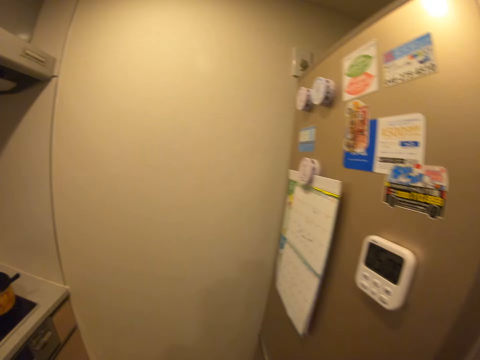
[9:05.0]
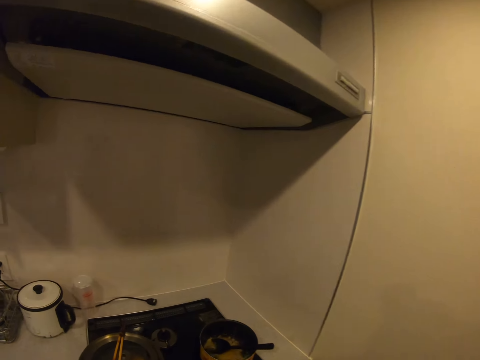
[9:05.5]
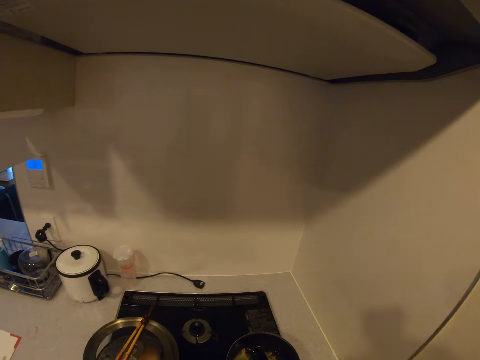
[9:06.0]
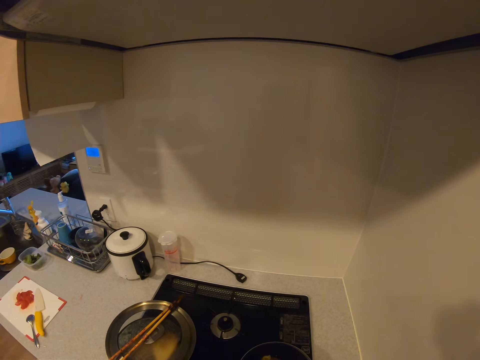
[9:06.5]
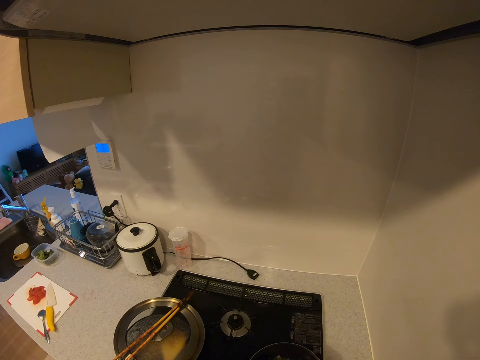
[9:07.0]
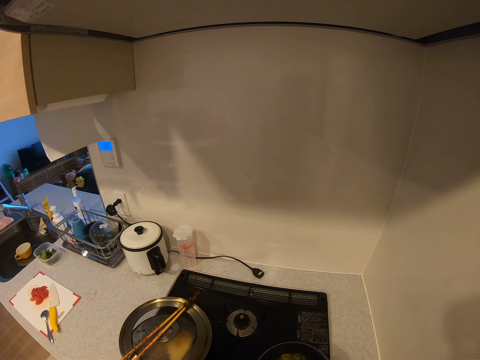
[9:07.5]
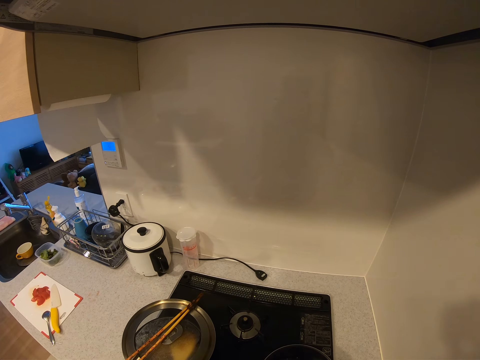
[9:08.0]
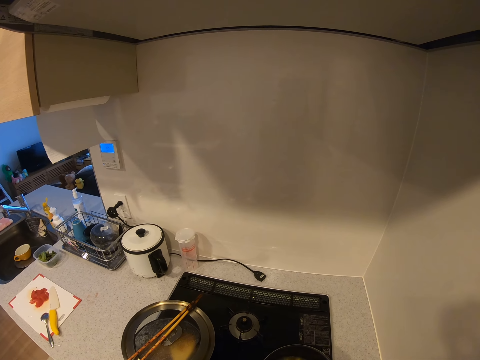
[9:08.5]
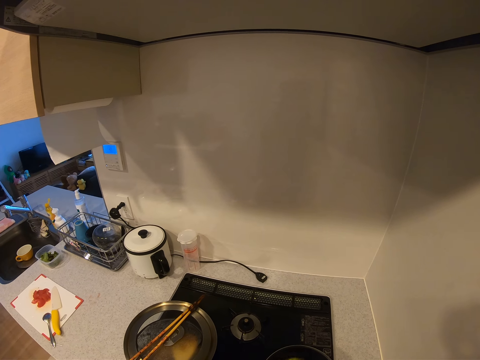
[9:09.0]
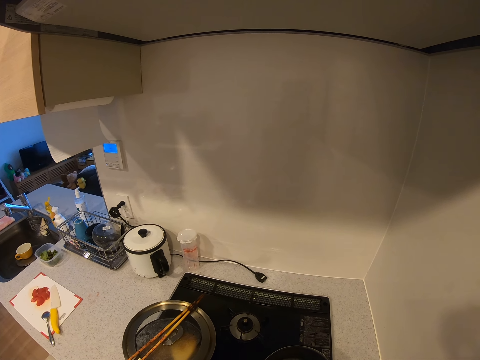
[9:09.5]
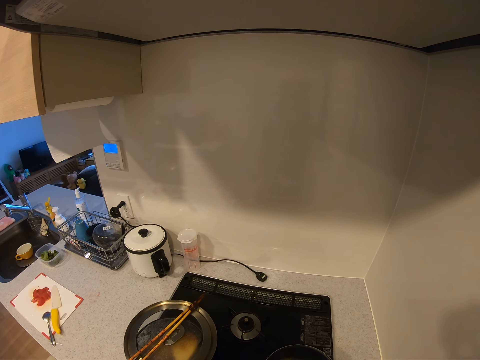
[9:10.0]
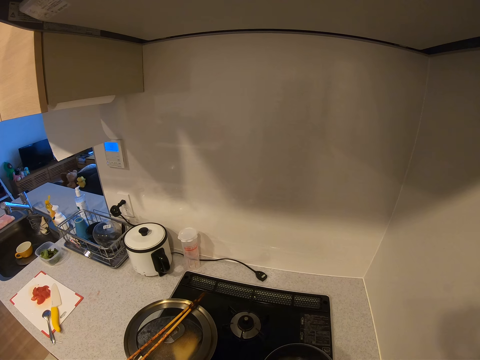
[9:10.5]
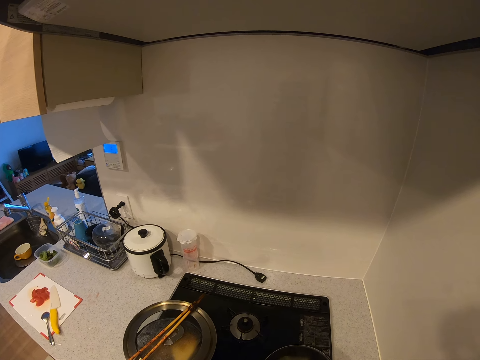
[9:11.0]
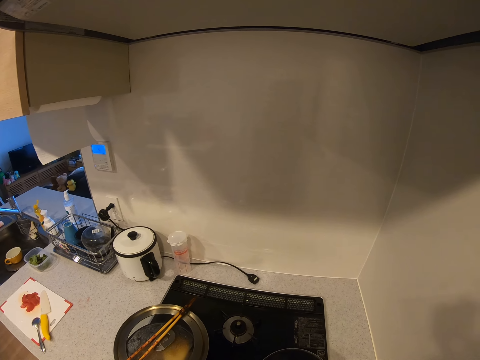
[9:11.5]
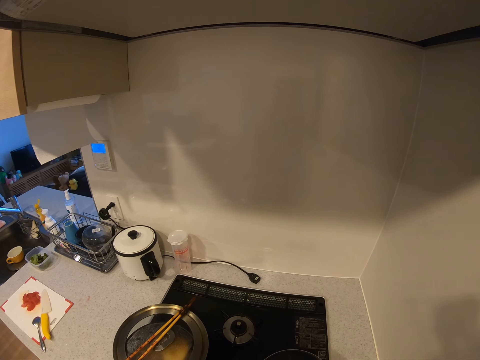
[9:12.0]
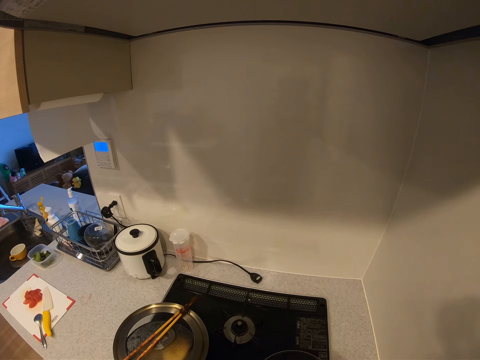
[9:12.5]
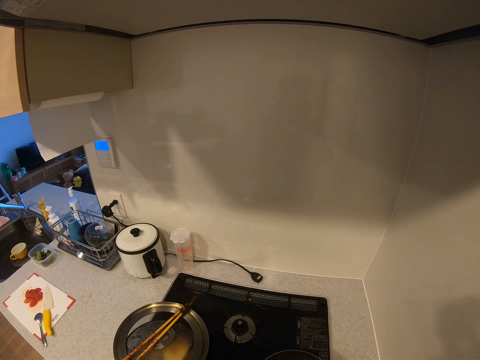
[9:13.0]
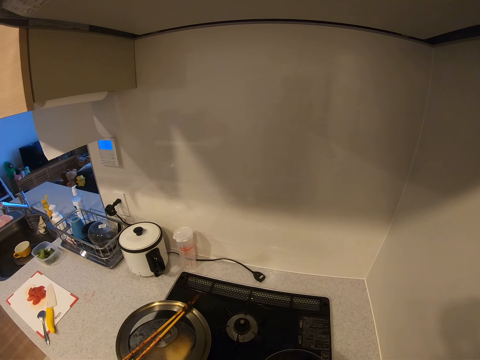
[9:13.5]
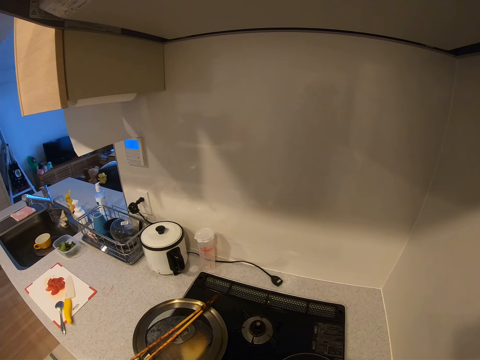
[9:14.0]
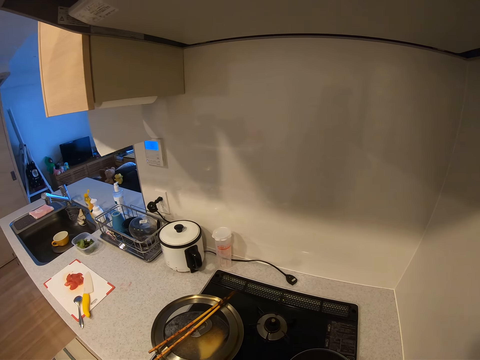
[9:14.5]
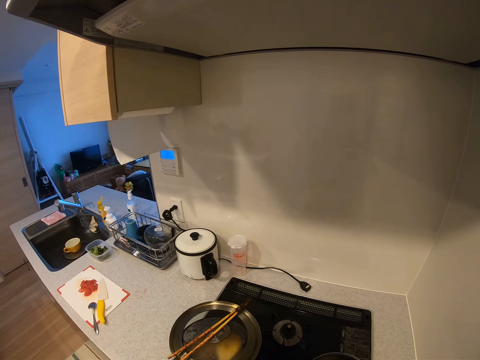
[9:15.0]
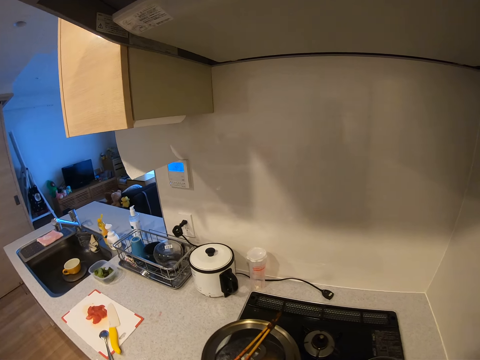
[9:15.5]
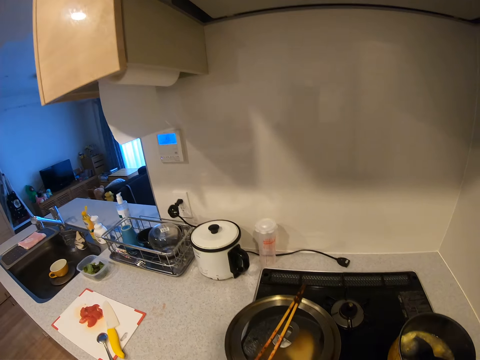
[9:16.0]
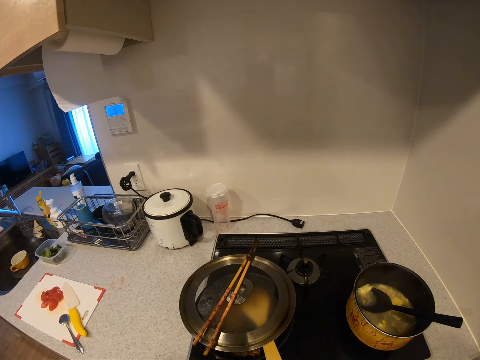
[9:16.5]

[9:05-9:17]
The camera wearer stirs the soup. They look around the room.

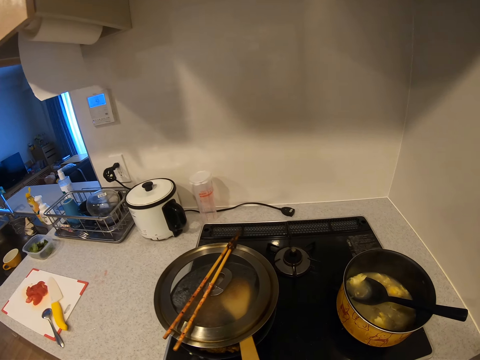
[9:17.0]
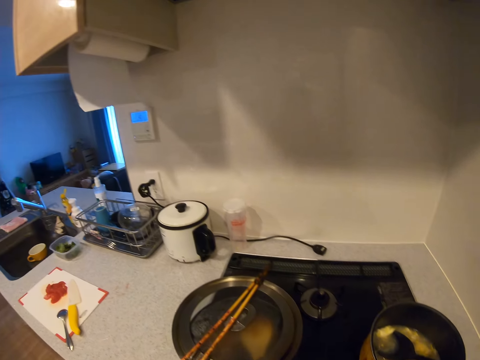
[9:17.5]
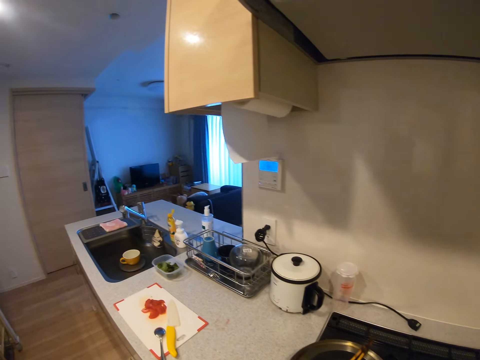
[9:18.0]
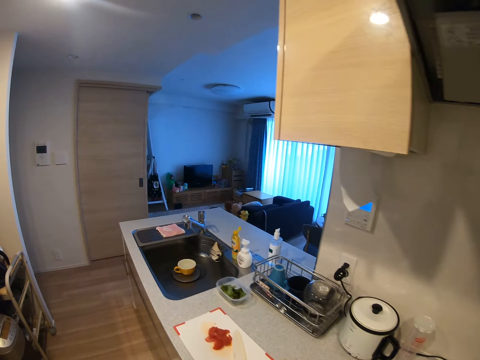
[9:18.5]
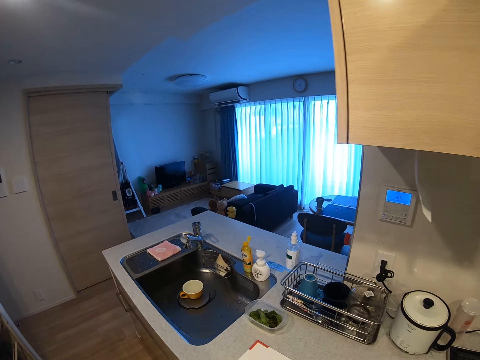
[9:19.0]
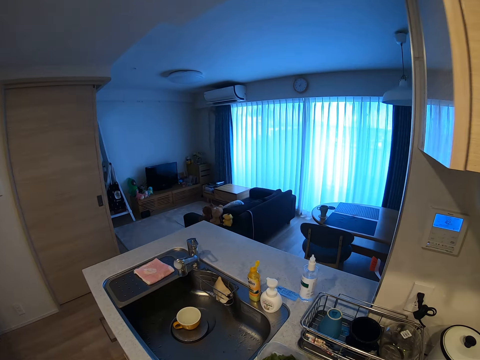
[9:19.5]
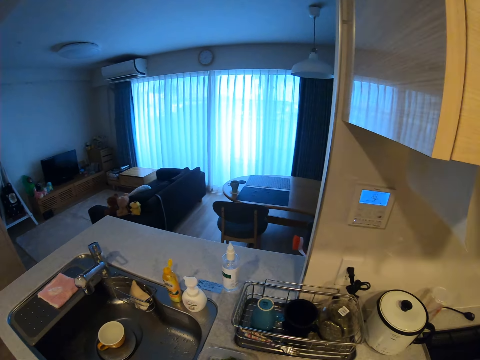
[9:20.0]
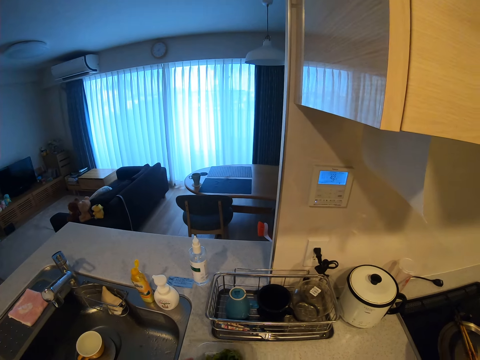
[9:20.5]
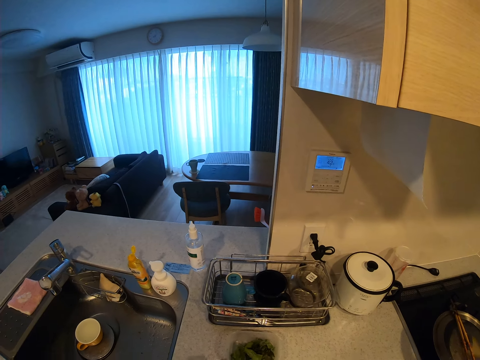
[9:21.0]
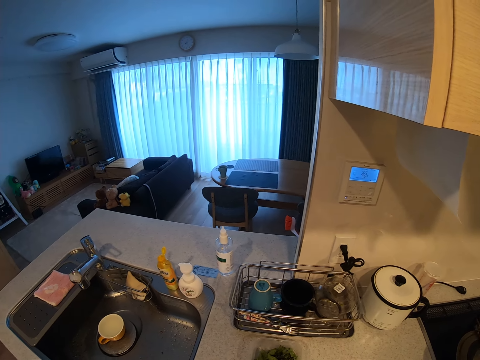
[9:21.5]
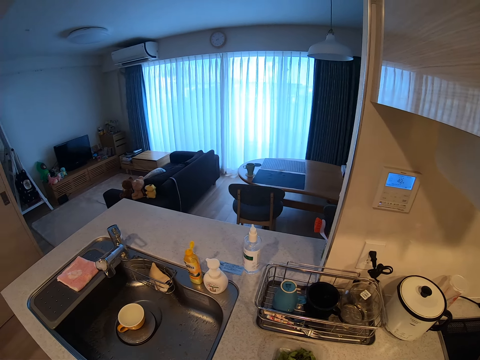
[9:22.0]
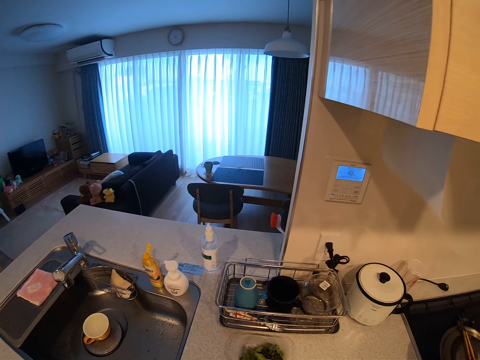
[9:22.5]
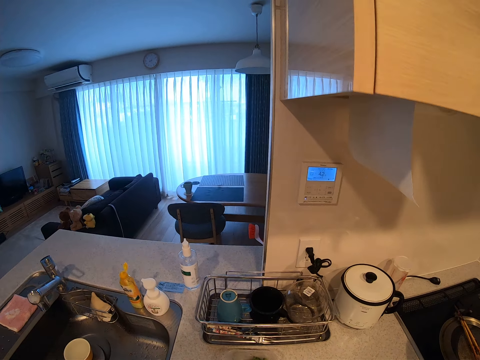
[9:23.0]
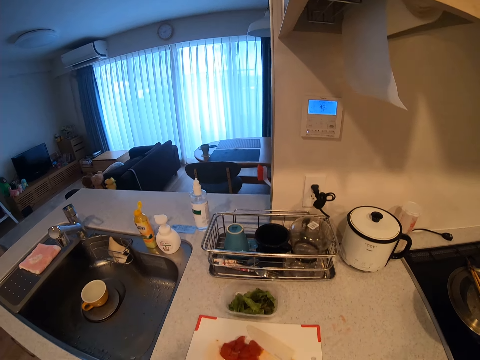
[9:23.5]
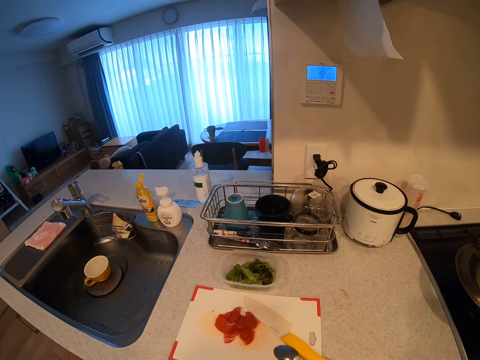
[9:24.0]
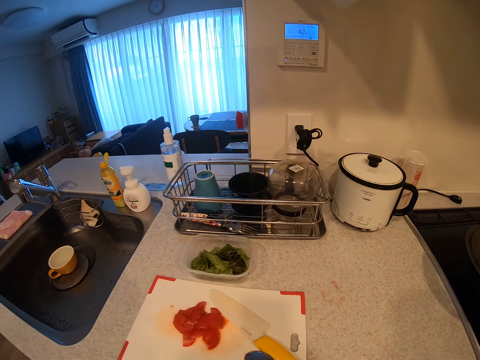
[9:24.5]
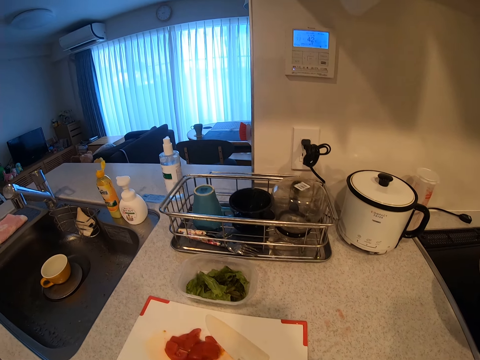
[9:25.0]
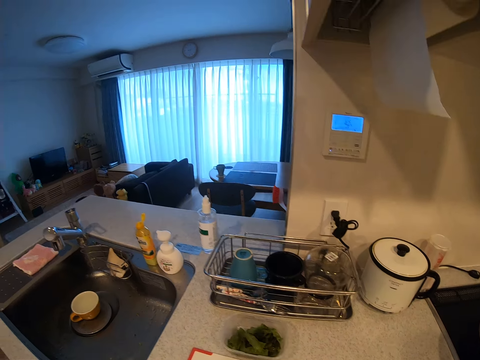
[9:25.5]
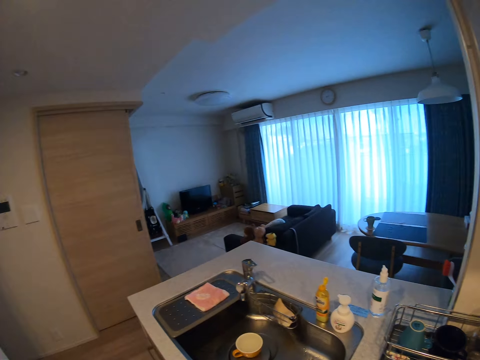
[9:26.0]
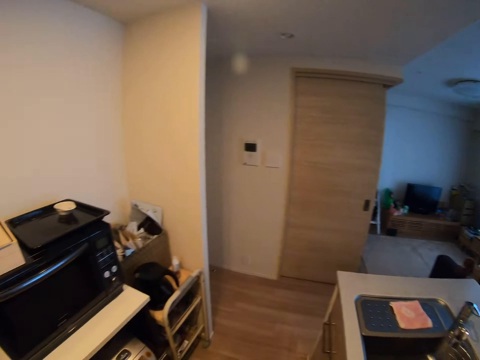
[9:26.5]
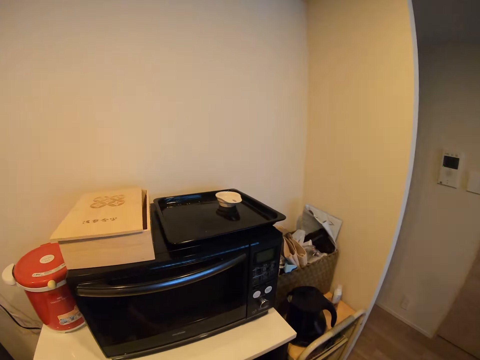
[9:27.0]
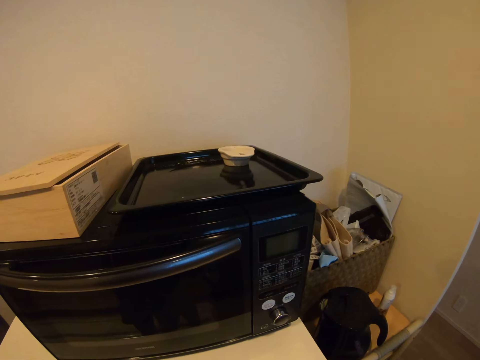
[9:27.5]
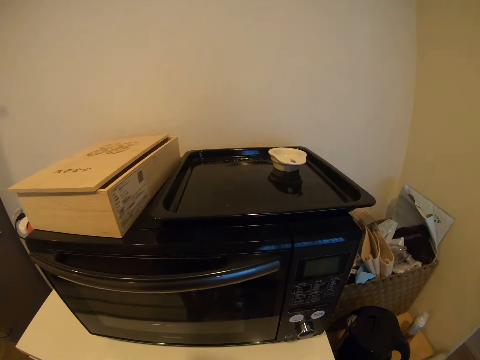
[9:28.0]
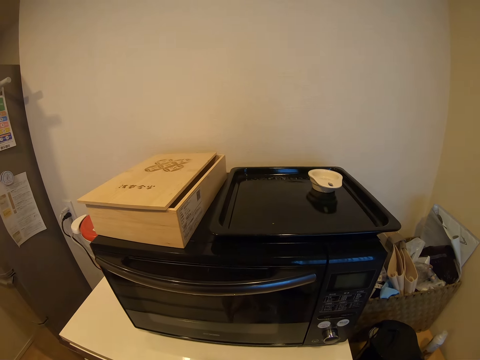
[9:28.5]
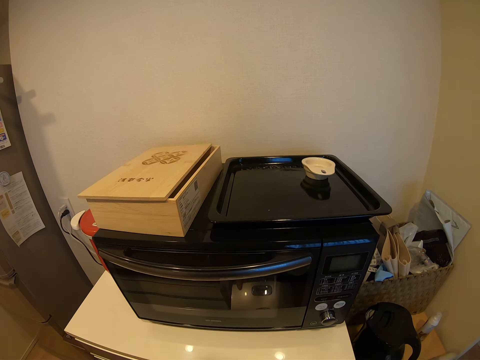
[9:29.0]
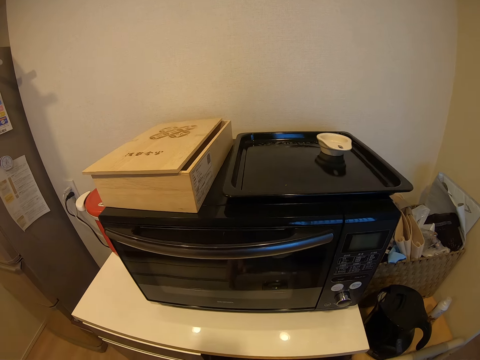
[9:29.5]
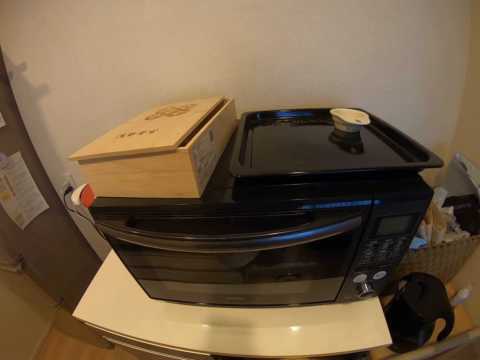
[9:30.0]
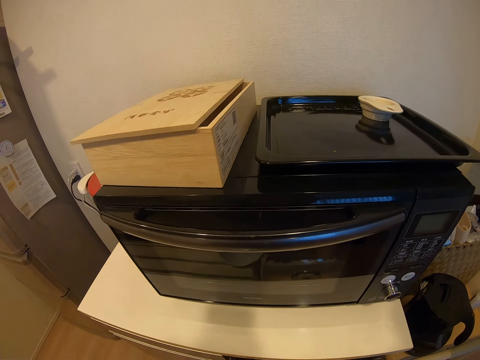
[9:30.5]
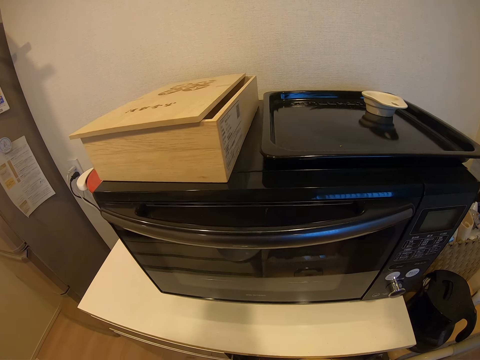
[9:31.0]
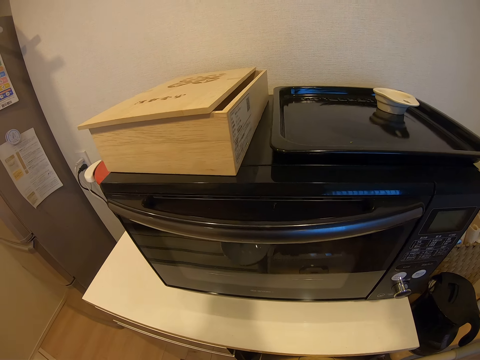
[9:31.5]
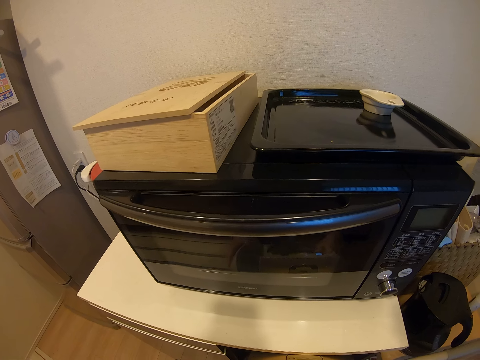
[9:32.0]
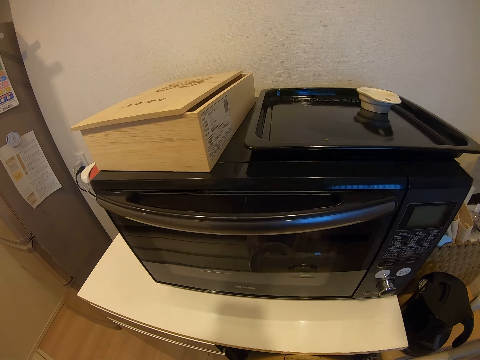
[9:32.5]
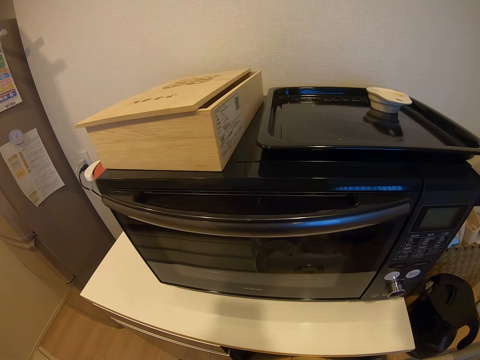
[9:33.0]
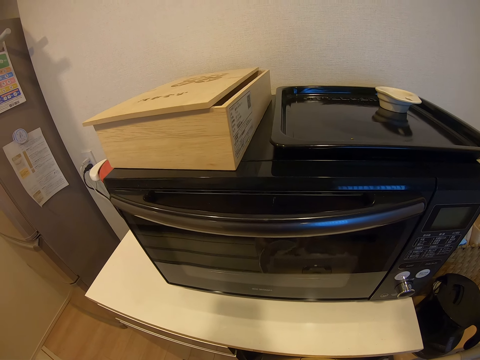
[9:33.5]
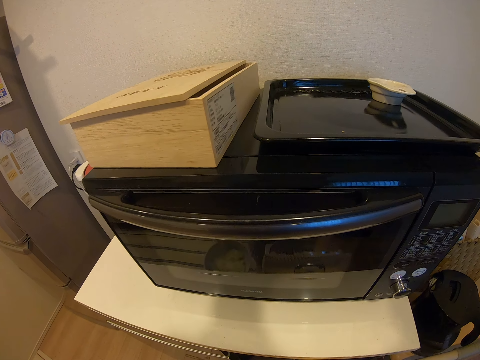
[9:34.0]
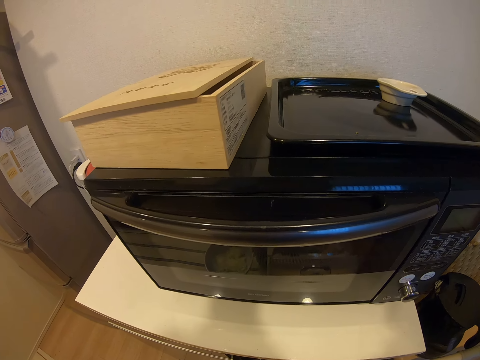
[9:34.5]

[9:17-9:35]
The camera wearer walks in the kitchen. They move a container. They look around. They walk in the room. They open a cooler or cooking pot. They hold a plate. They put food in the plate from the cooler.
